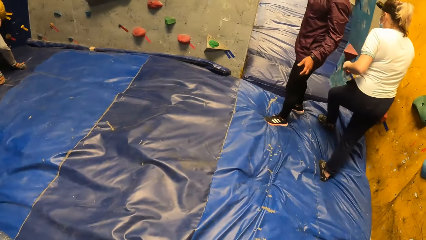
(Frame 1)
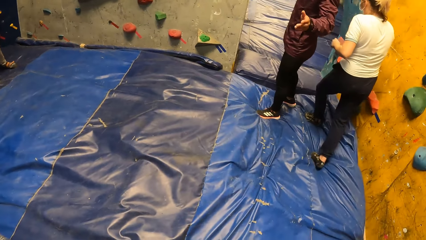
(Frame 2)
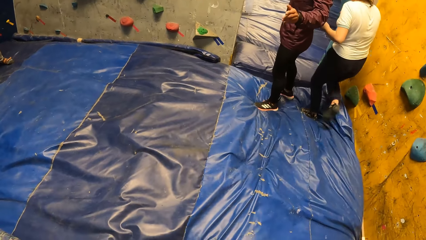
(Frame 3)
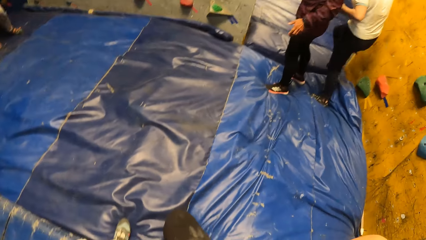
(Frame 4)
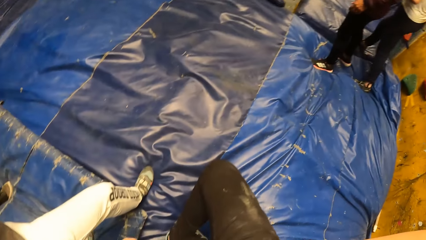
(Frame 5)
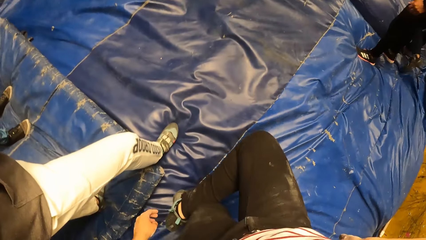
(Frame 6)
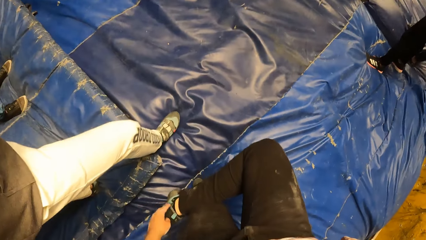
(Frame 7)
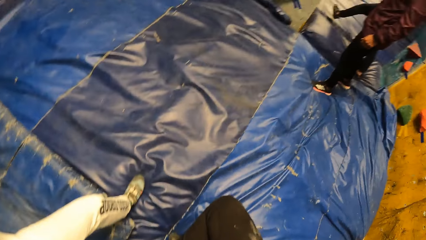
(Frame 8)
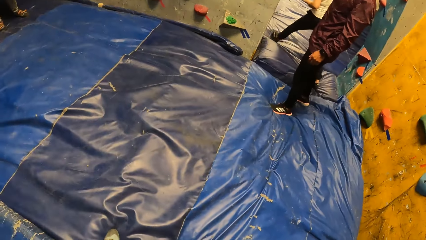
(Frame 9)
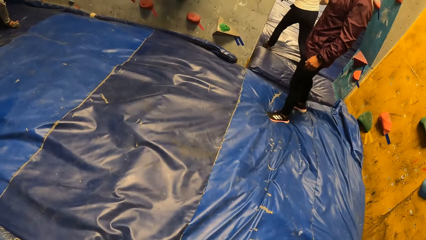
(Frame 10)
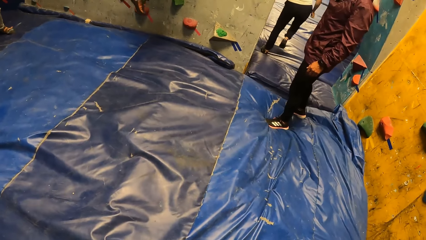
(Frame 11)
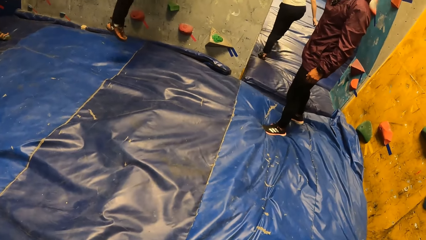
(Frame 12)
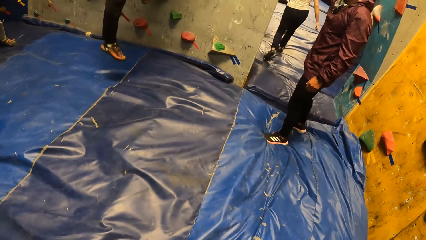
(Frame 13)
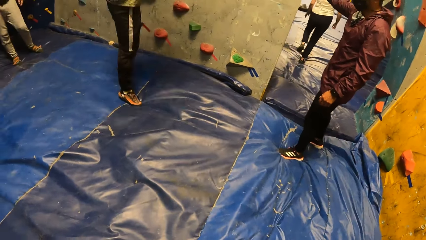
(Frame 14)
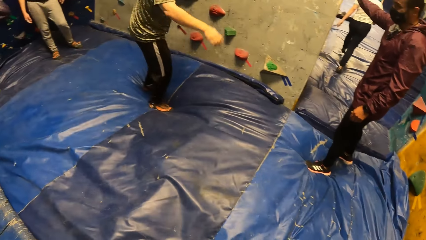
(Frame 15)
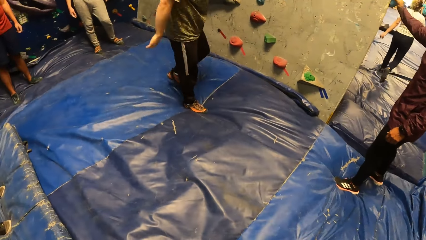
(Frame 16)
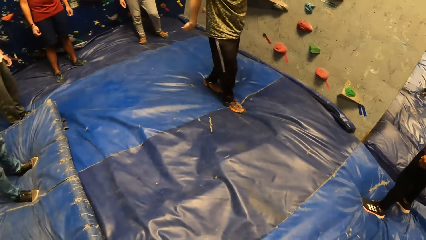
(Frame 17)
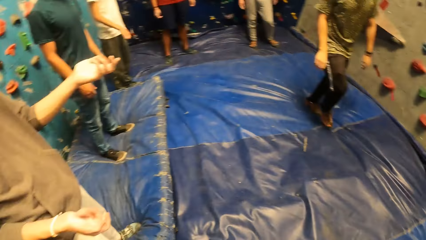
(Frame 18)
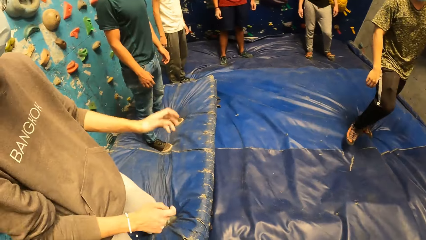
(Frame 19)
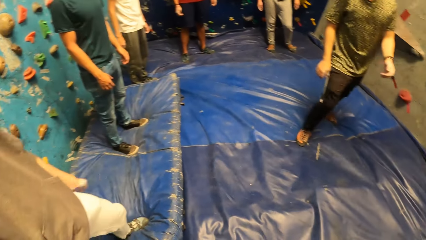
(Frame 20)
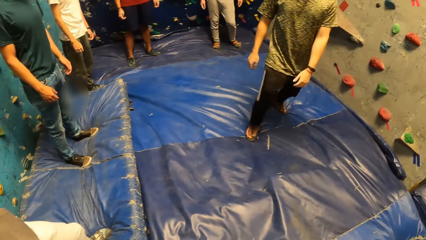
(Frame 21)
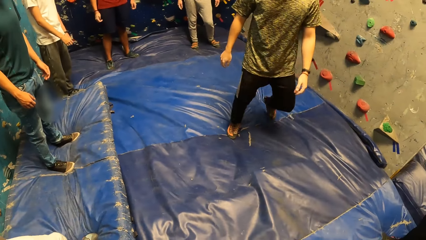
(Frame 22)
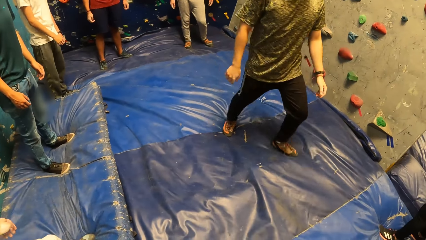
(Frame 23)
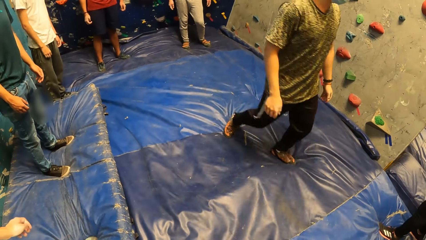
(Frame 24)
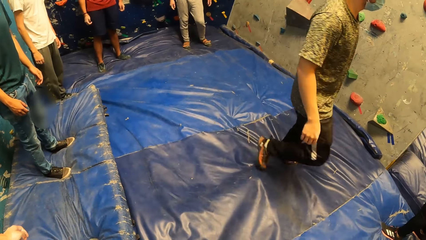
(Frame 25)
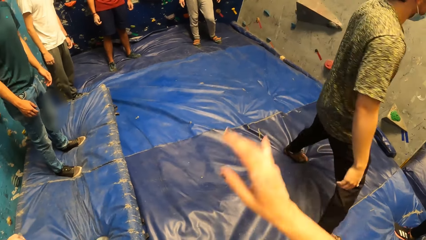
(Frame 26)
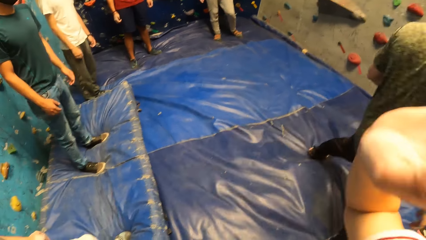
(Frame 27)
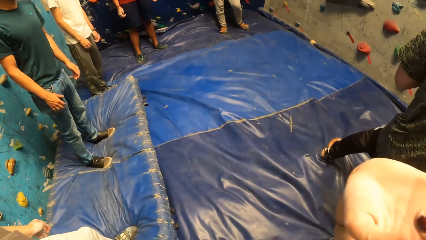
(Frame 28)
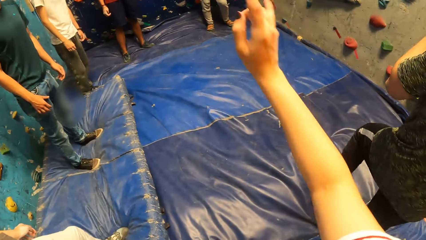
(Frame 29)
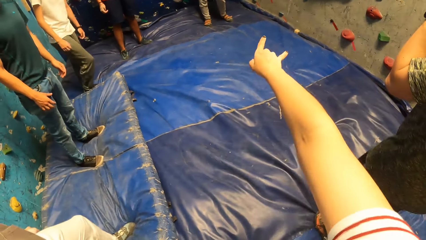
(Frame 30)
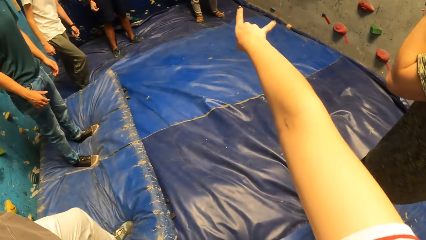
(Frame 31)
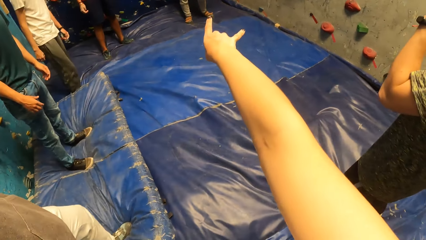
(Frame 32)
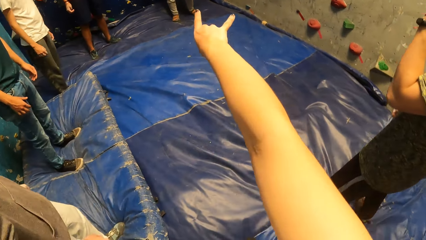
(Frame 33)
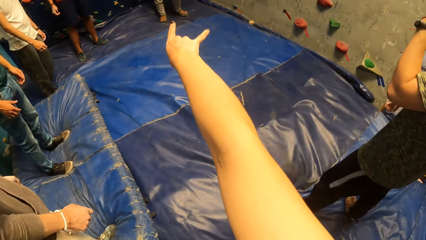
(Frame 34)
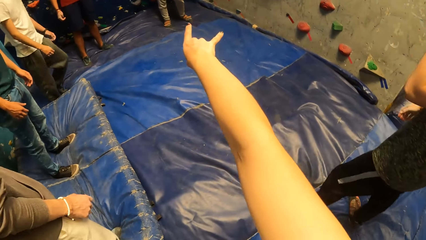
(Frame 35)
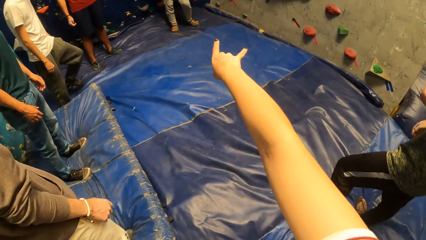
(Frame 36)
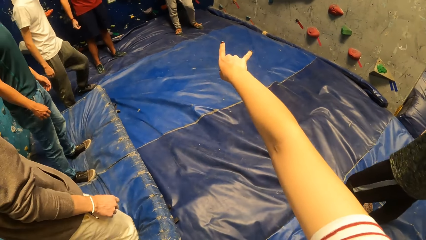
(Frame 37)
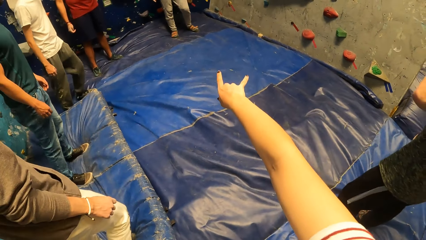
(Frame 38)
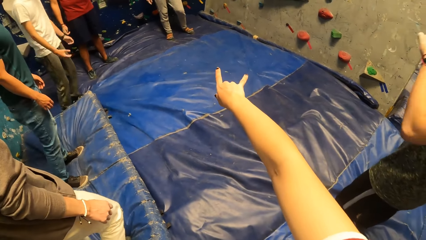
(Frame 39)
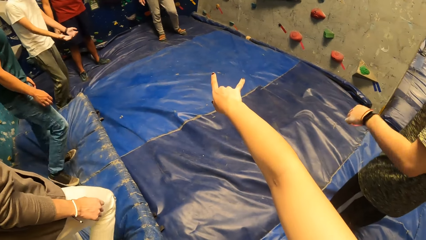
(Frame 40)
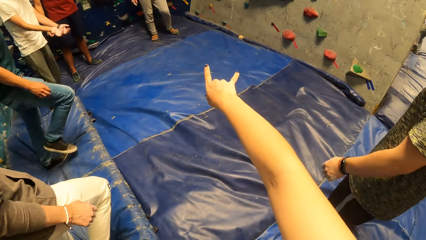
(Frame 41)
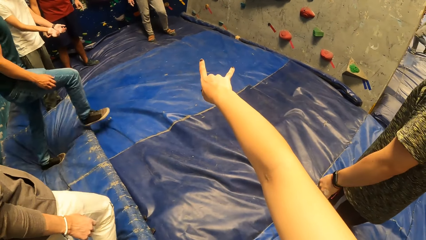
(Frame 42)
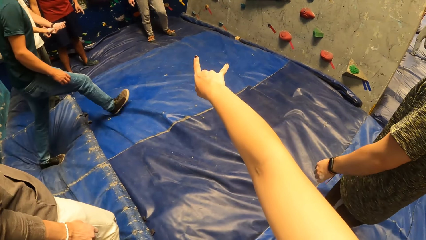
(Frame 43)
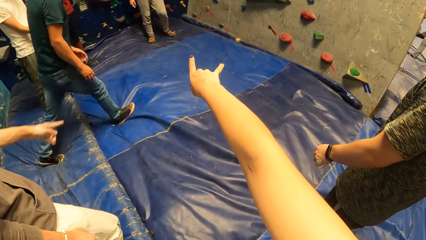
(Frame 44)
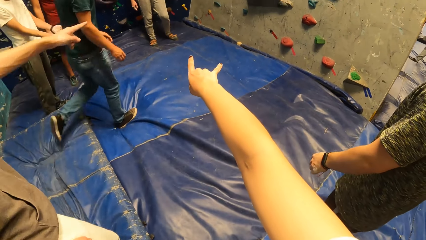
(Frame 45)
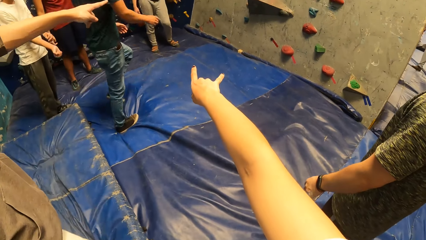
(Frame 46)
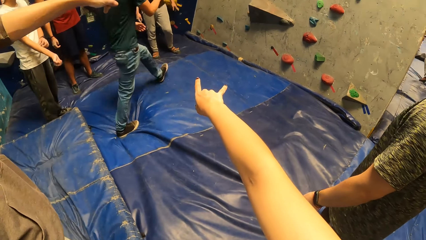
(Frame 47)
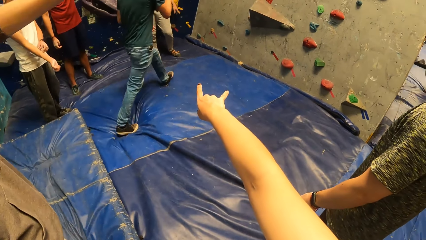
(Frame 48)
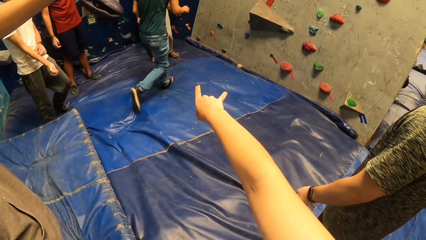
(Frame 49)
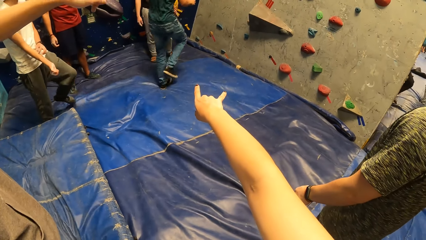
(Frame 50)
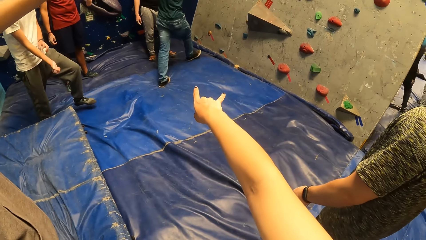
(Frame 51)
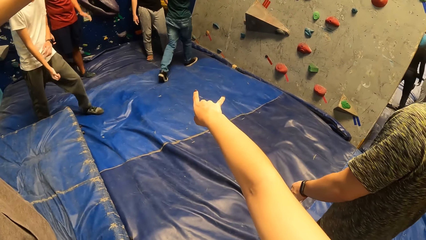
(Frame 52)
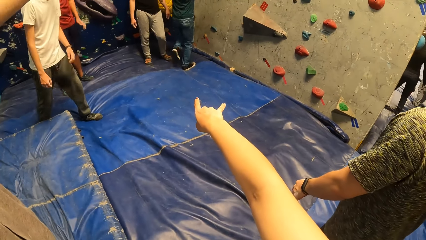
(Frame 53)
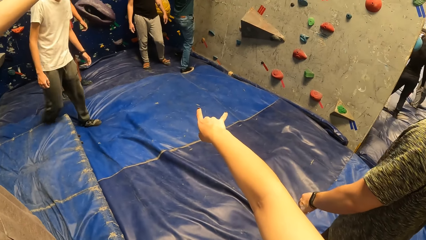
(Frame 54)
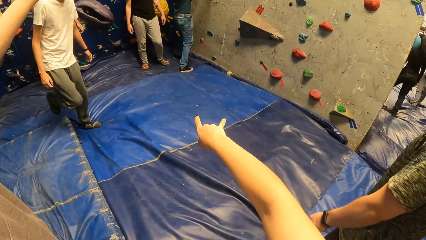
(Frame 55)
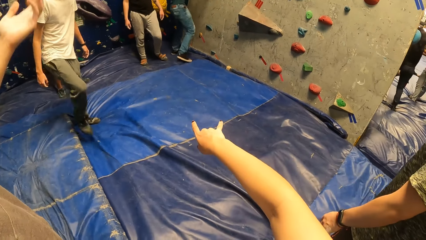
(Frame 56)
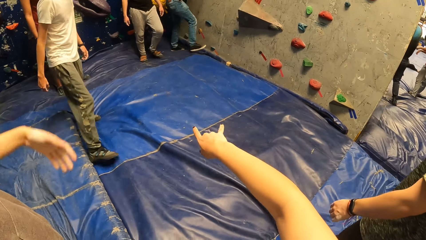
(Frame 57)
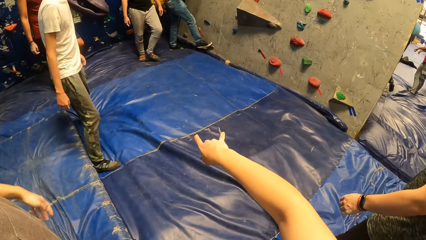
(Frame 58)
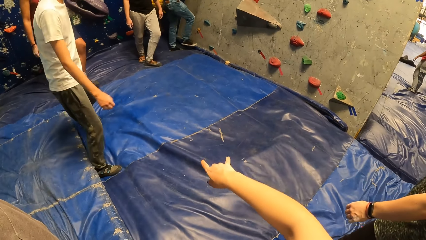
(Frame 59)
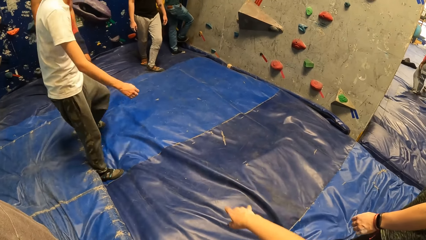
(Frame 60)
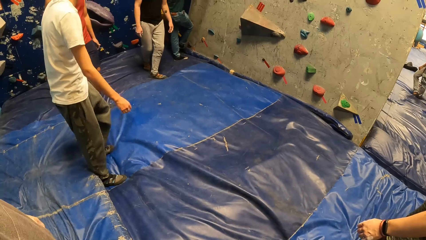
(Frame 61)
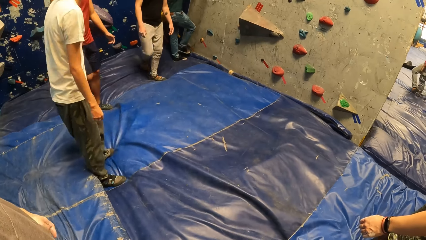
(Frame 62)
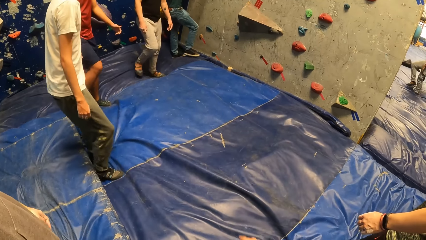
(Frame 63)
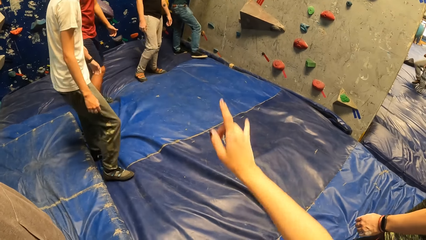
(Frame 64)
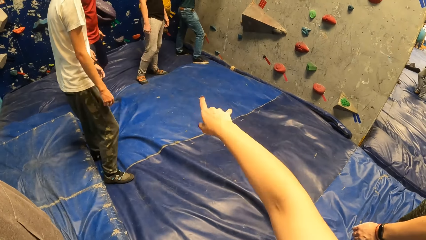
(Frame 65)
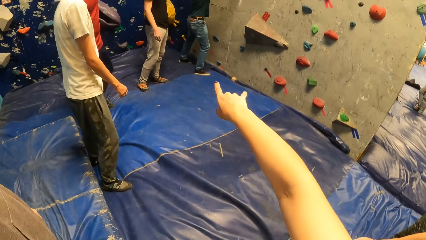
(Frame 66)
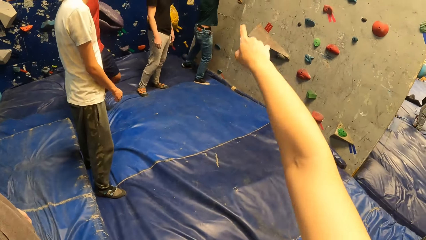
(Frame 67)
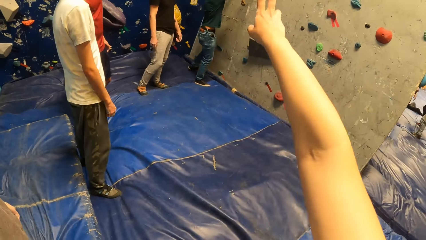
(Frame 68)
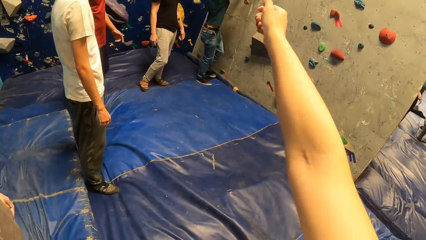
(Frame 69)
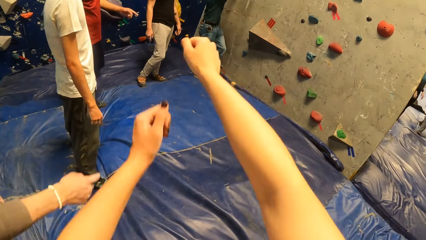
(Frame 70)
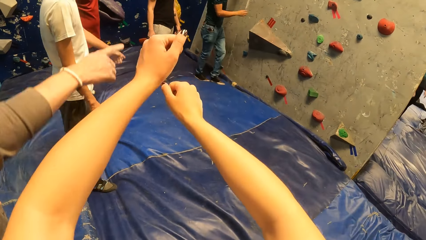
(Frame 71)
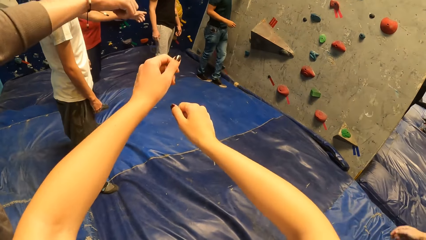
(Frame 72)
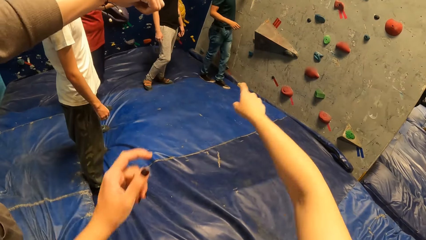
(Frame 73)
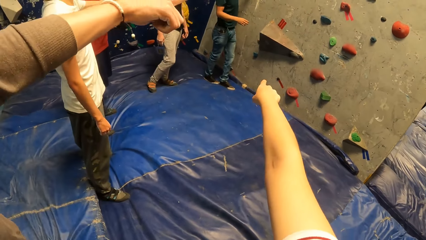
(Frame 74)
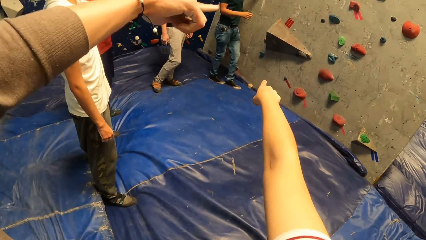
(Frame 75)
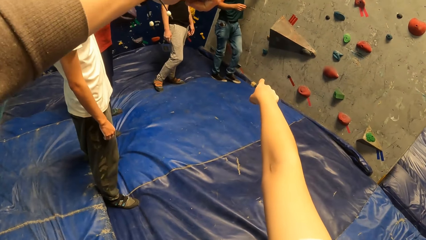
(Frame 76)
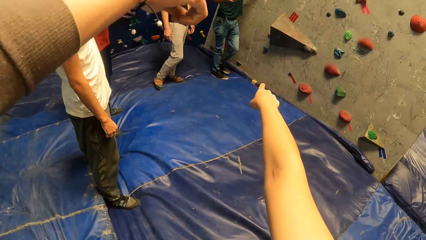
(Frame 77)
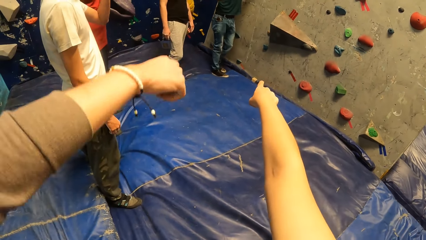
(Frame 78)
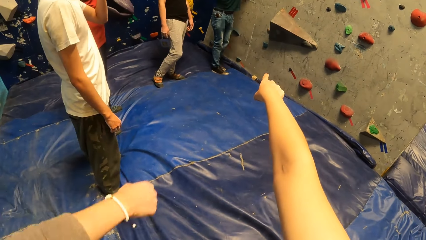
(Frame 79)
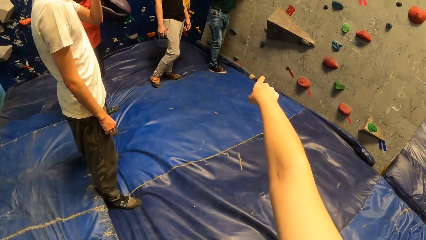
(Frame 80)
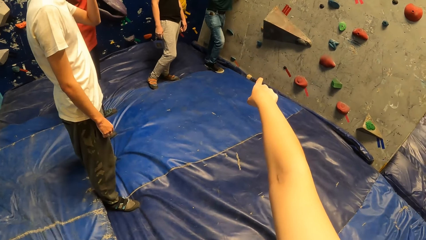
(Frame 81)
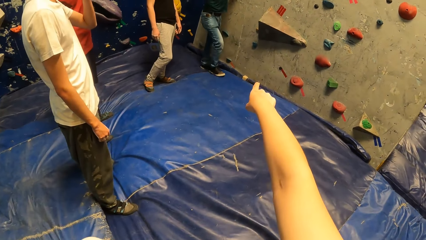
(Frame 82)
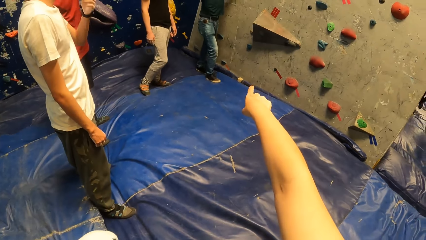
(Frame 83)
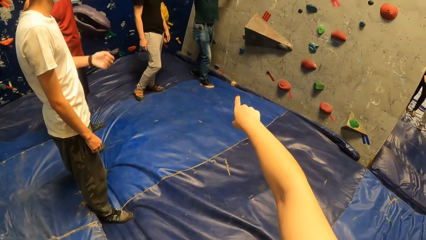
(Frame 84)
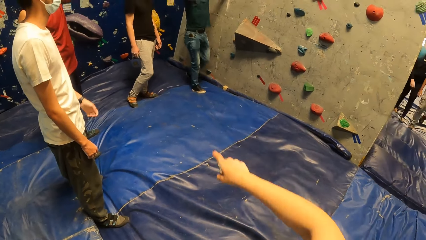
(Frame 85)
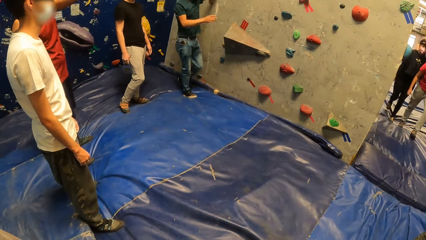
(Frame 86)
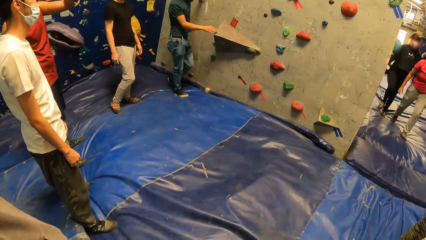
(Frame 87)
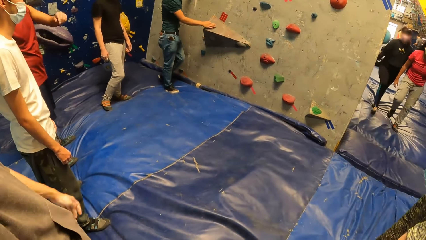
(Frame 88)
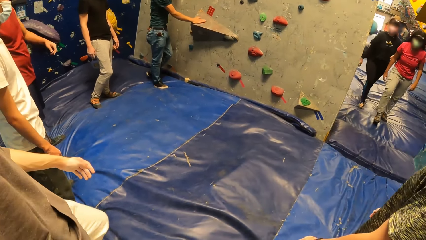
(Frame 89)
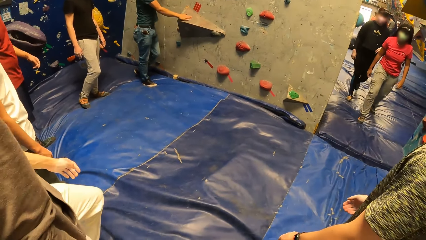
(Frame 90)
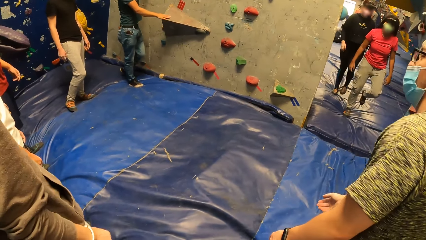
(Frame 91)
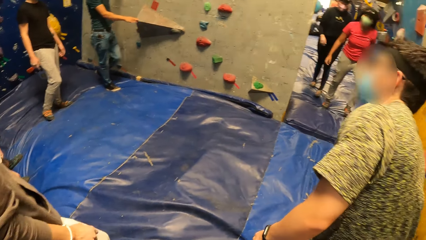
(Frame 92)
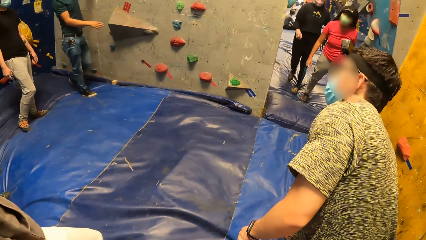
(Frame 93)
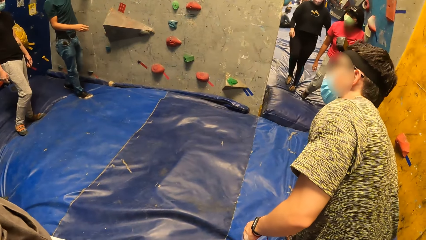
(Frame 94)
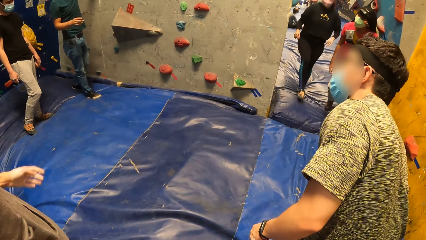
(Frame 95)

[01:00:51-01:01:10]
The camera wearer touches the sneaker on their right leg with their left hand. They turn around and raise their hand. The man taps his right leg with his right hand. The camera wearer points with two right hand fingers. The man walks towards a wall. The man touches a climbing grip on the wall with his right leg. The camera wearer lowers their hand. The man touches the climbing grip on the wall with his right leg again. The camera wearer points to the wall with two fingers. They raise their hand higher. They raise their other hand. They point at the wall with the right hand. They lower their hand. The man places his right hand on the climbing grip on the wall.
